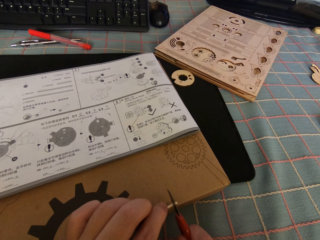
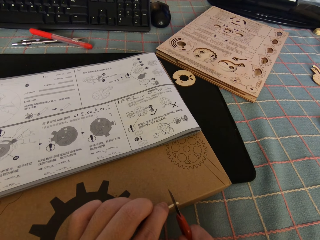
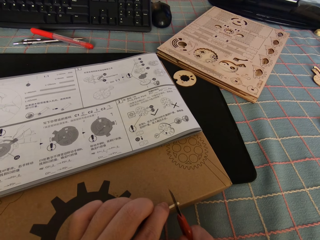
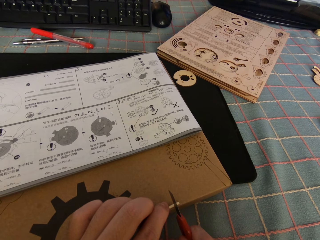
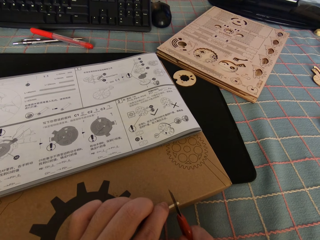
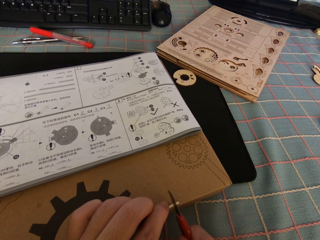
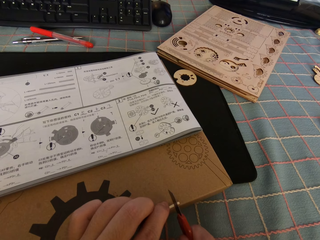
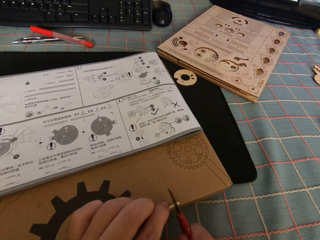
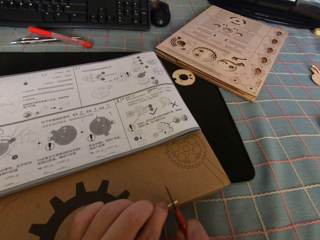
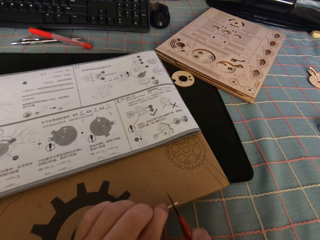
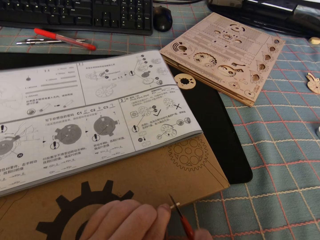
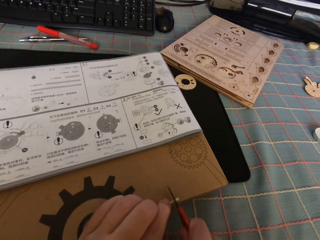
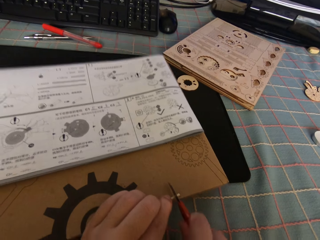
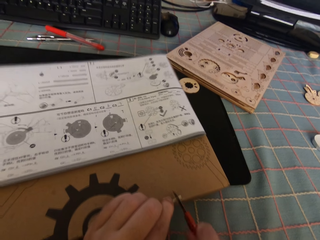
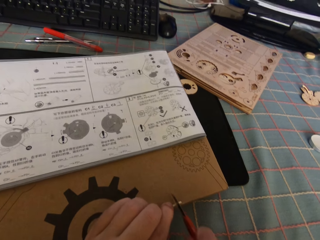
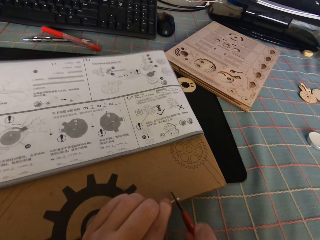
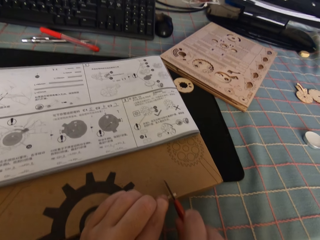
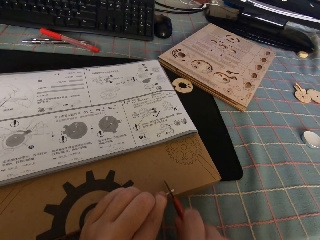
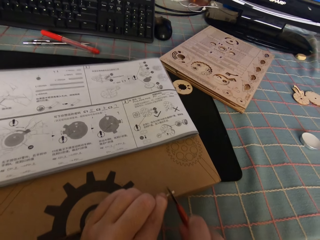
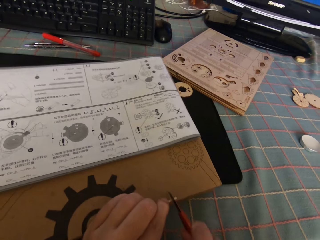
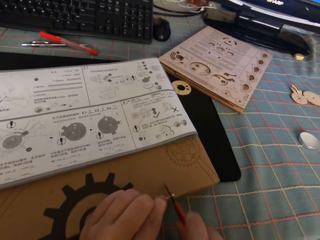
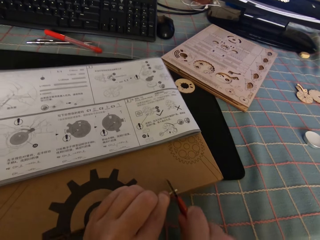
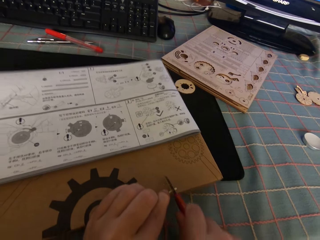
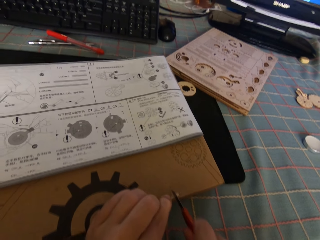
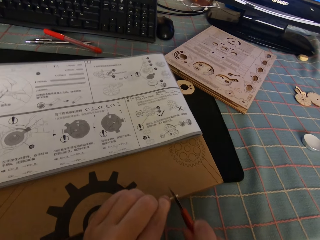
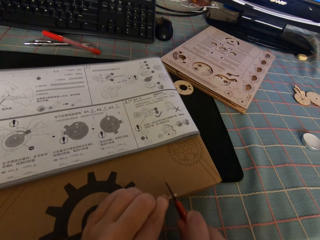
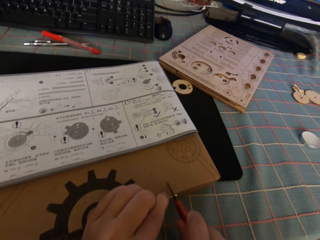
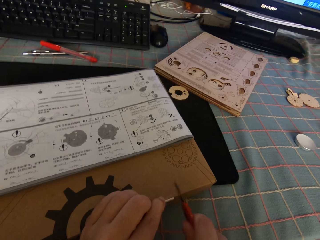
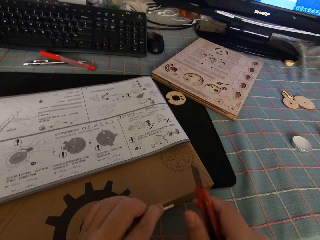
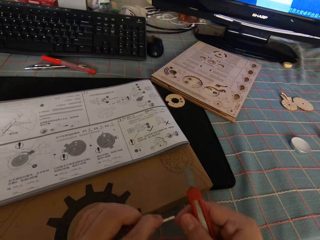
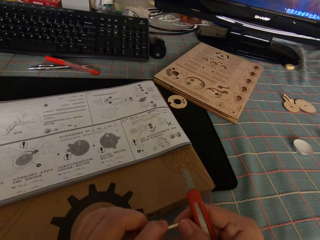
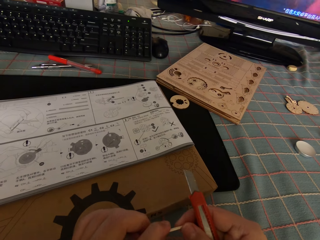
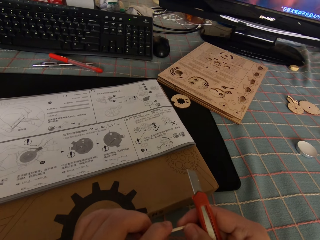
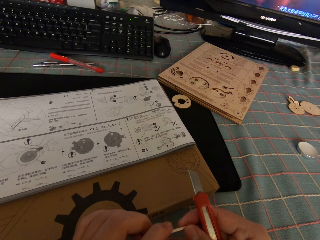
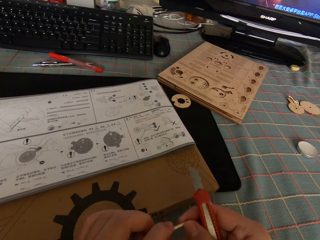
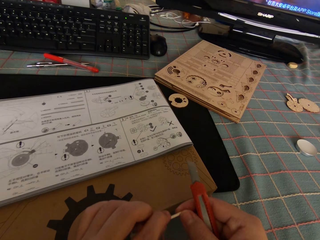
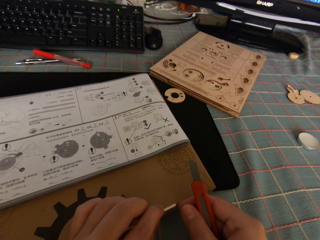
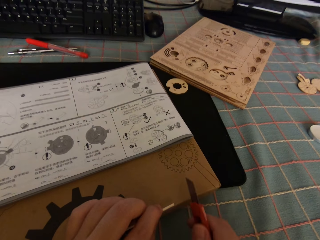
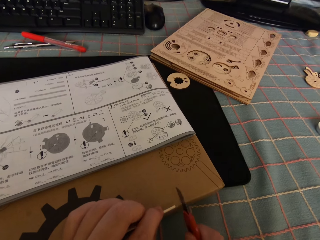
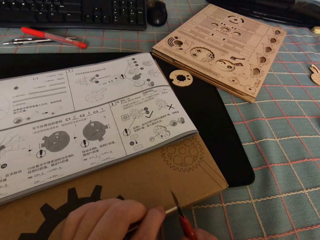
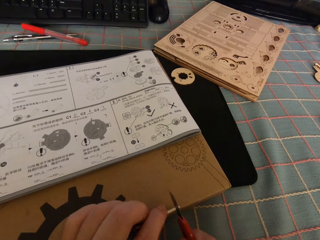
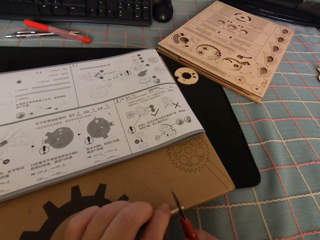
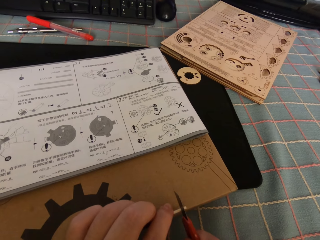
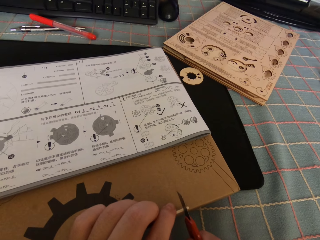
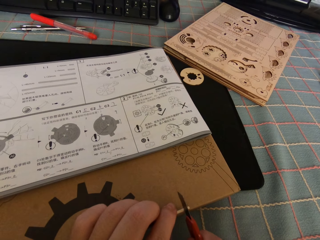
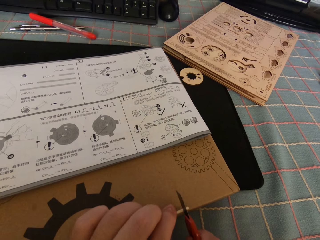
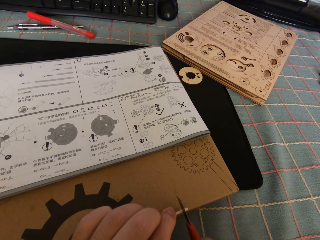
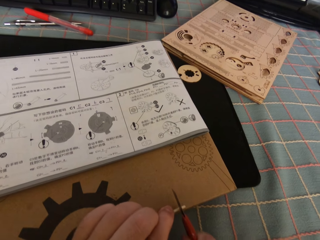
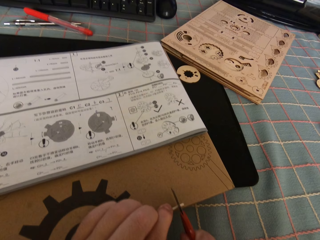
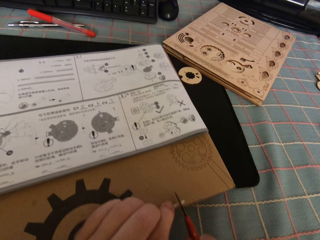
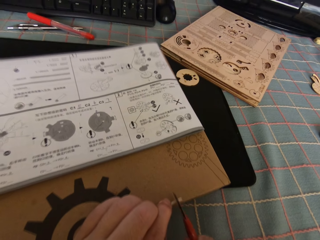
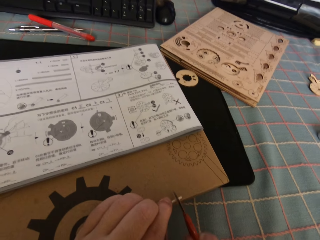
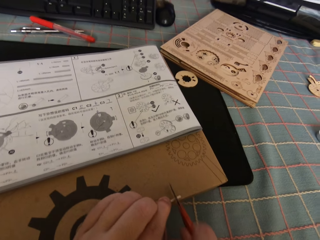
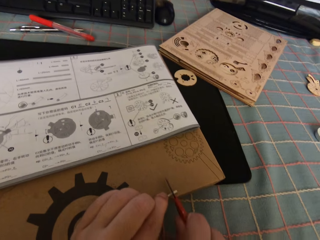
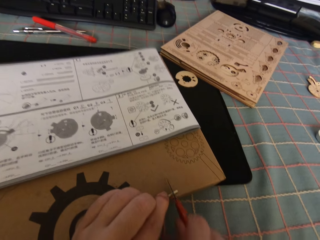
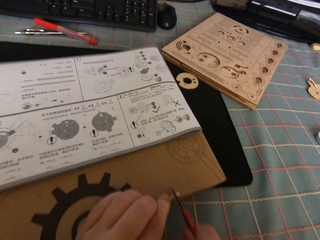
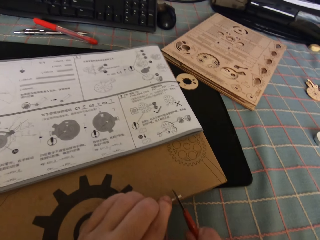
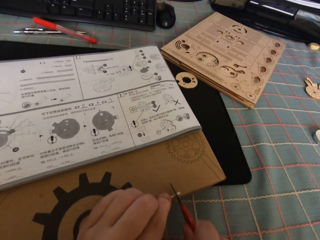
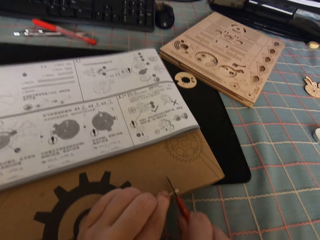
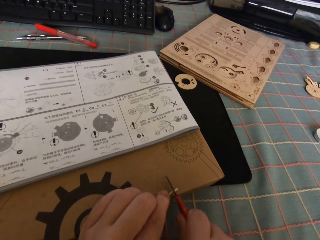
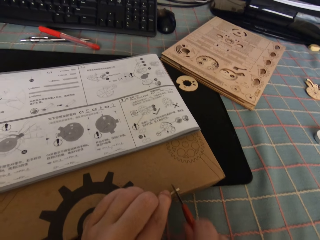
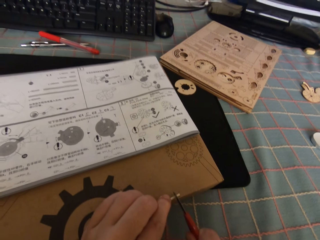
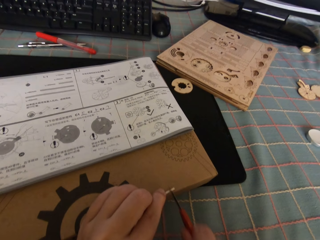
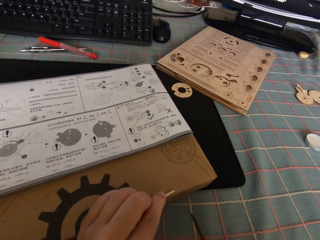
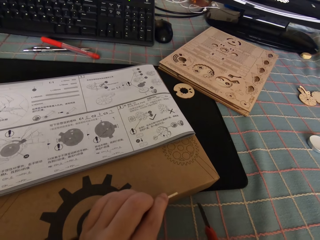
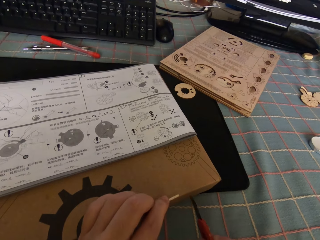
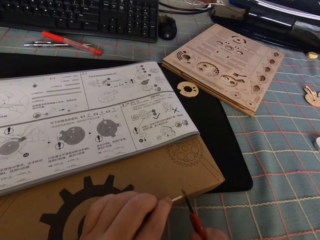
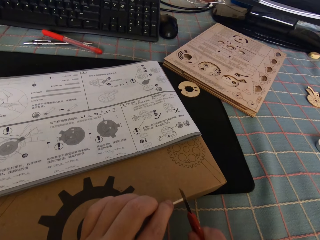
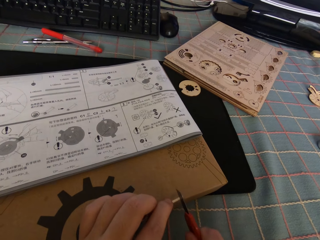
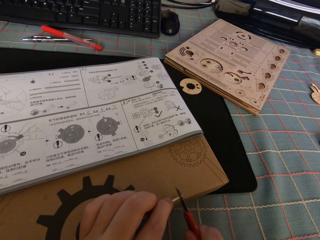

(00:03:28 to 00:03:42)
The camera wearer cuts the round wood stick with the knife cutter on the puzzle package box. They remove the round wood stick from the puzzle package box. They look at something. They put the round wood stick on top of the package box. They cut the round wood stick with the knife cutter on the puzzle package box.

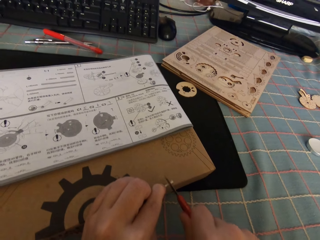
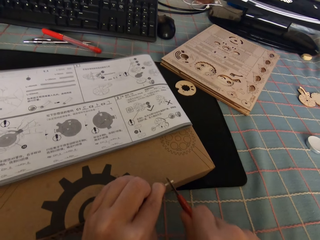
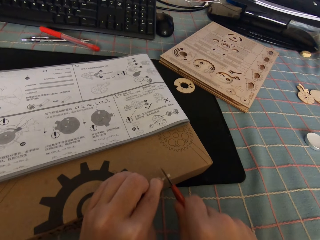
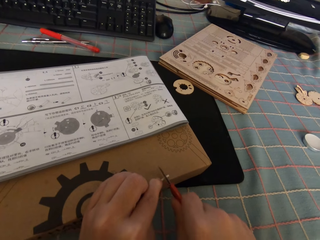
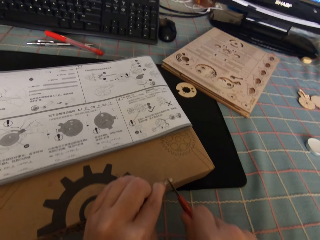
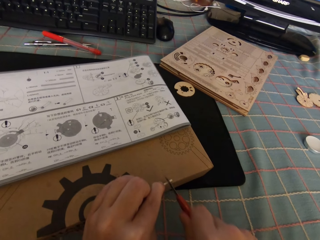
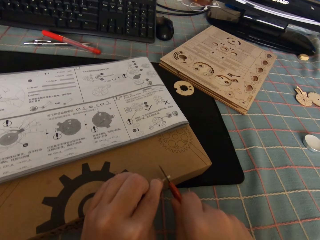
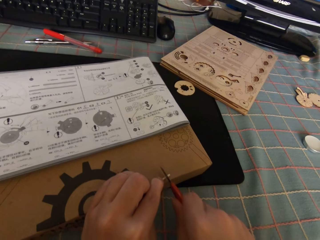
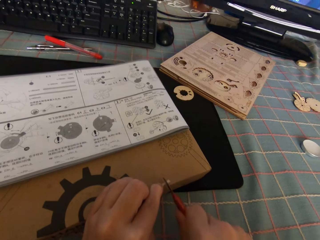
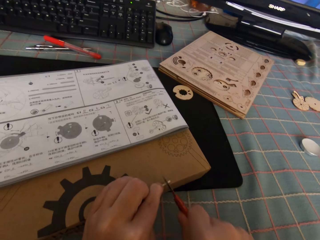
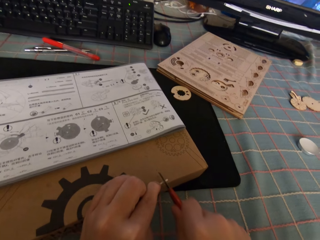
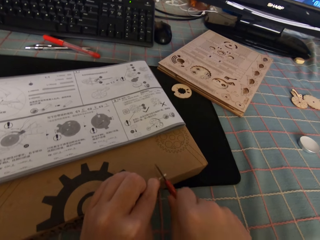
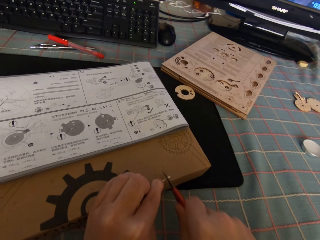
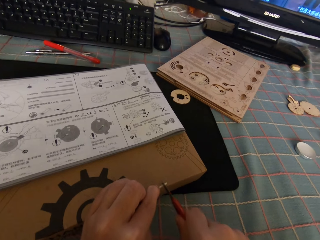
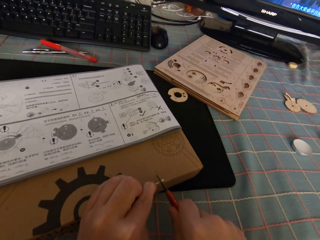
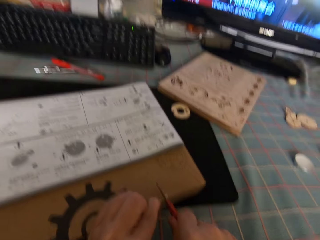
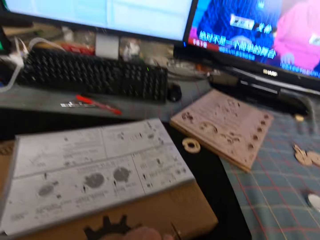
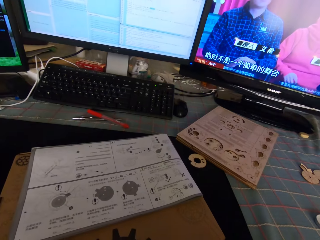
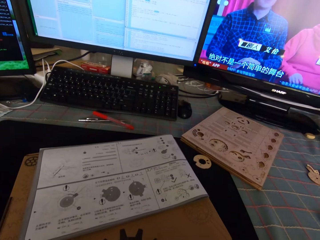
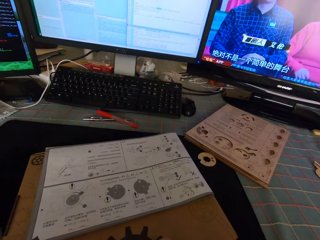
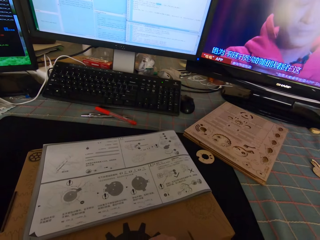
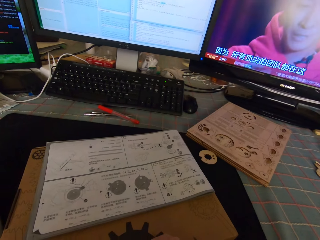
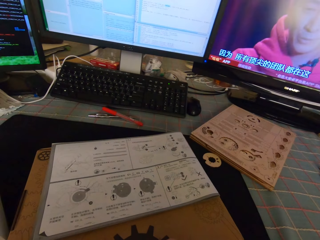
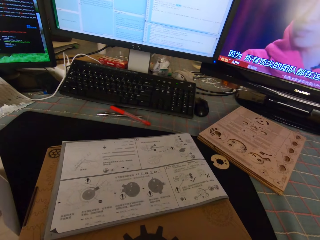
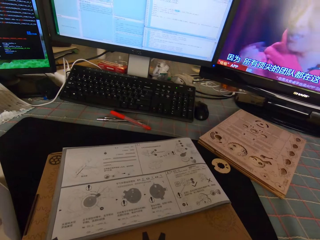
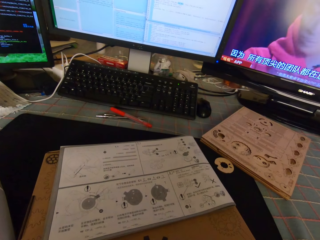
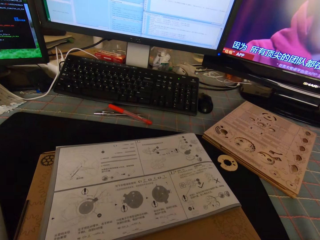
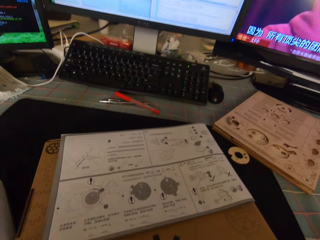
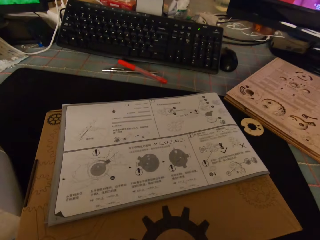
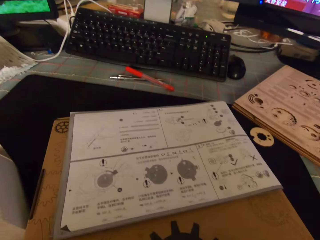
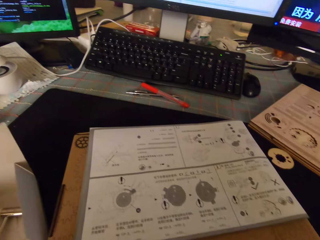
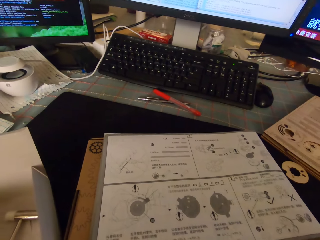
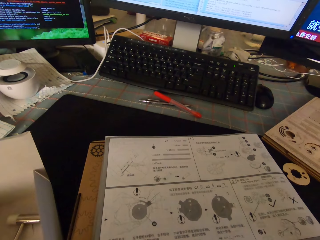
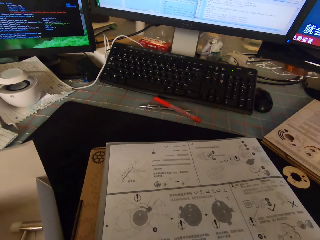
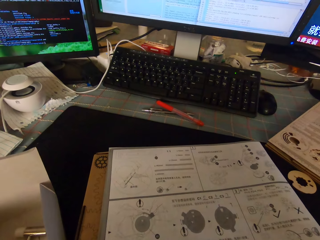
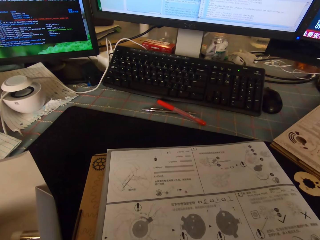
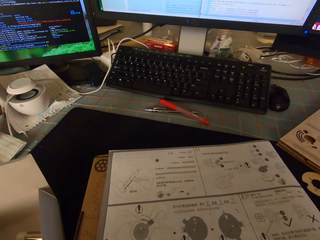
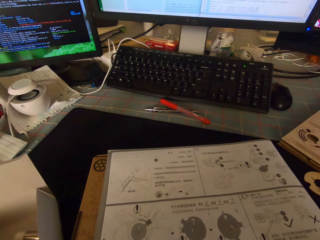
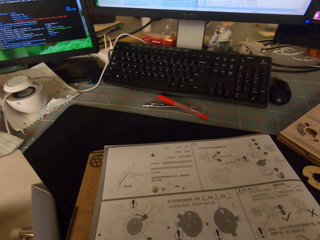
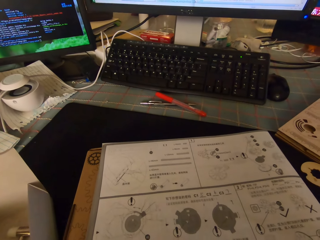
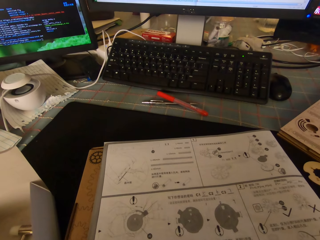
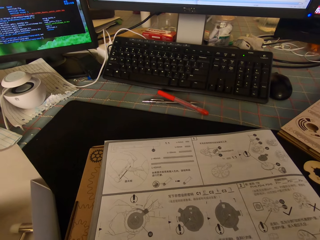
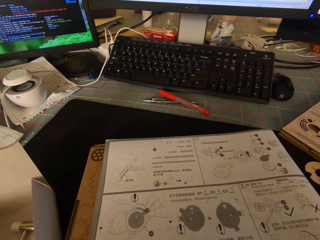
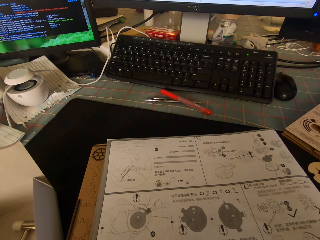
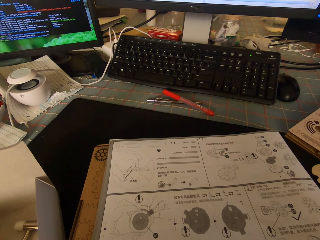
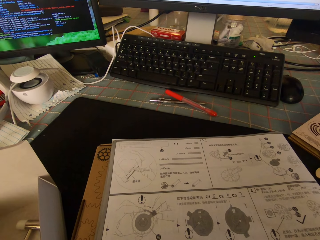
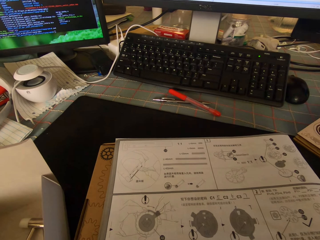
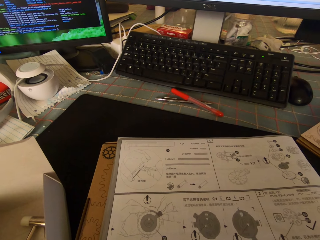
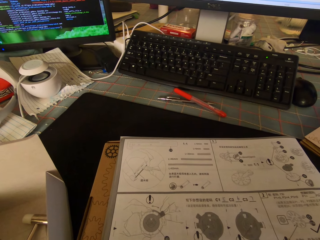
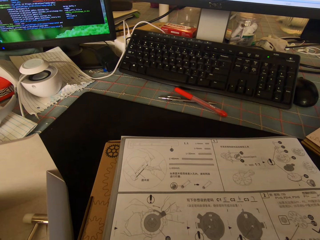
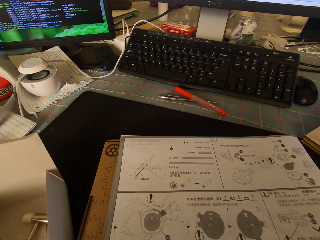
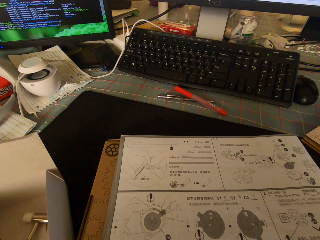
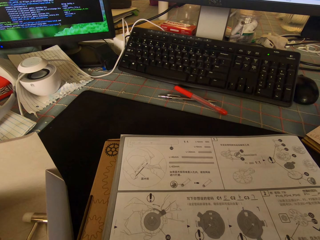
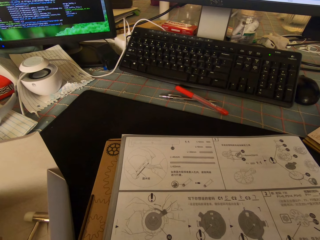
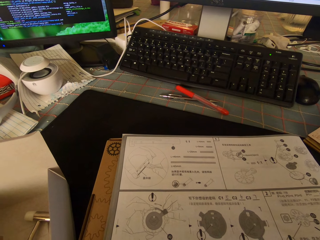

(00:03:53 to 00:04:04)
The camera wearer looks at the paper on the table.
